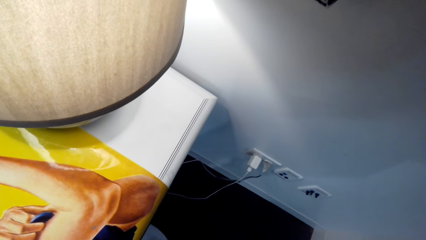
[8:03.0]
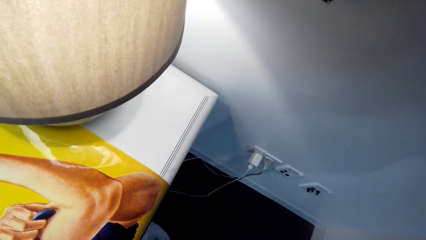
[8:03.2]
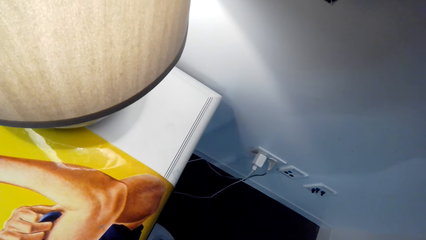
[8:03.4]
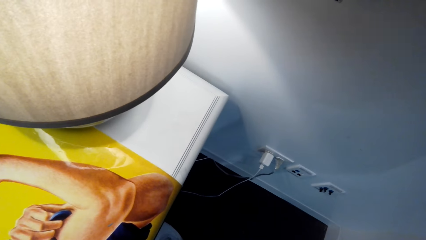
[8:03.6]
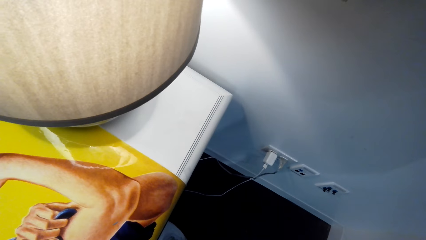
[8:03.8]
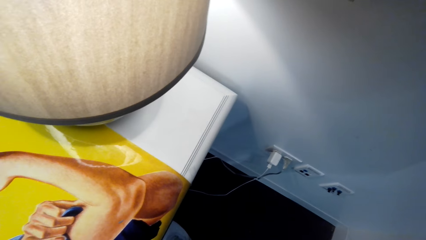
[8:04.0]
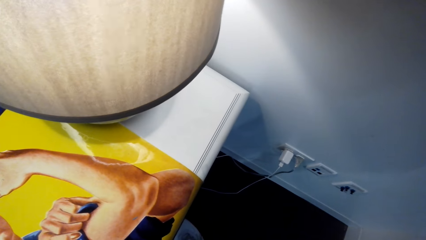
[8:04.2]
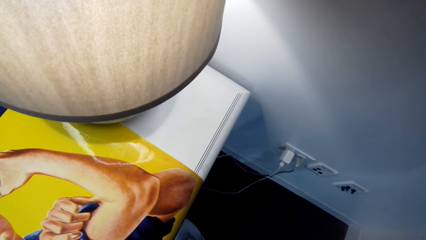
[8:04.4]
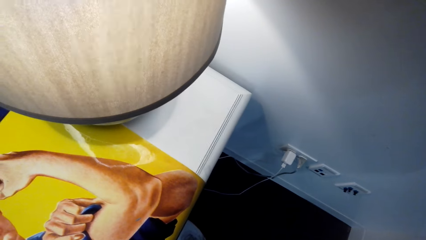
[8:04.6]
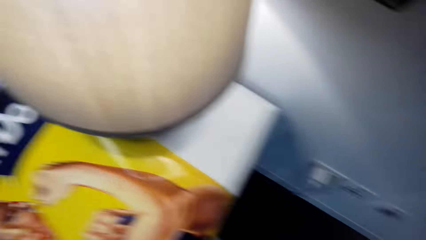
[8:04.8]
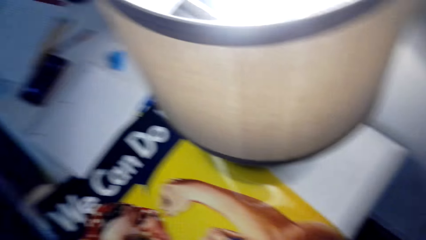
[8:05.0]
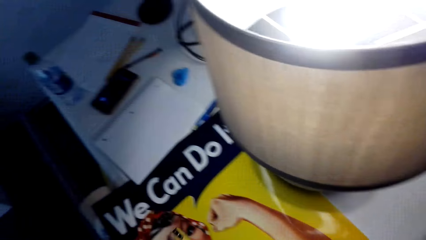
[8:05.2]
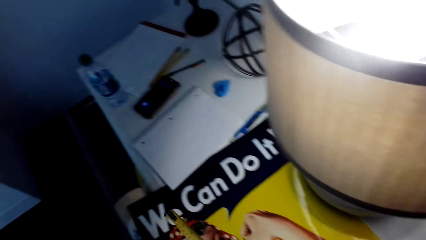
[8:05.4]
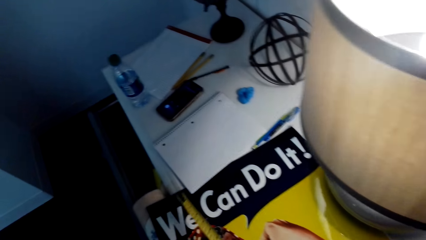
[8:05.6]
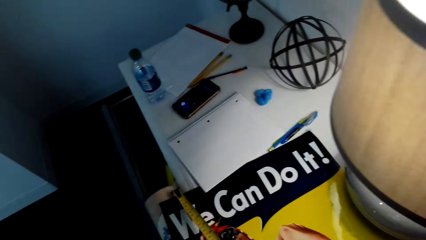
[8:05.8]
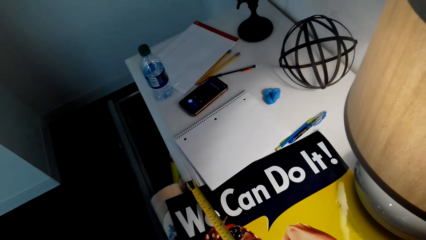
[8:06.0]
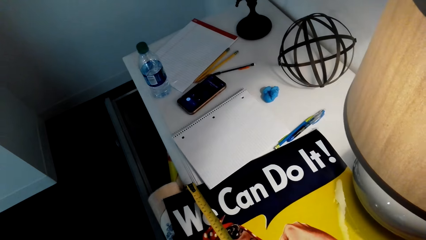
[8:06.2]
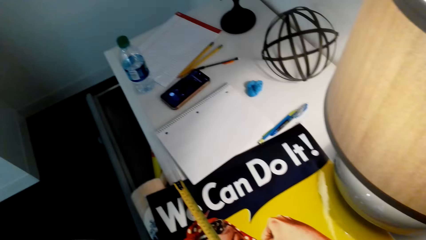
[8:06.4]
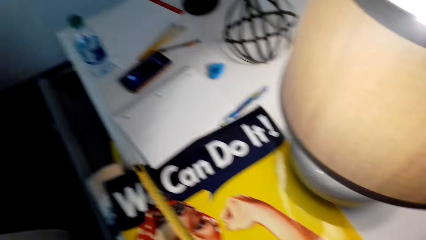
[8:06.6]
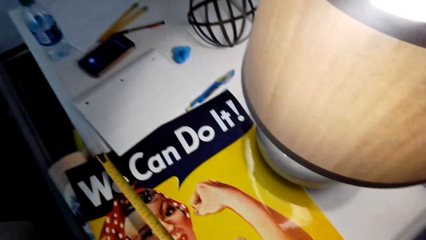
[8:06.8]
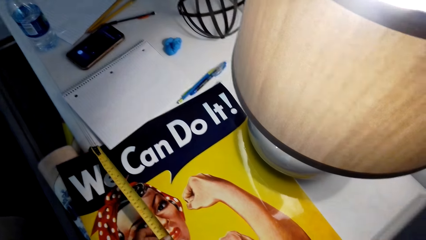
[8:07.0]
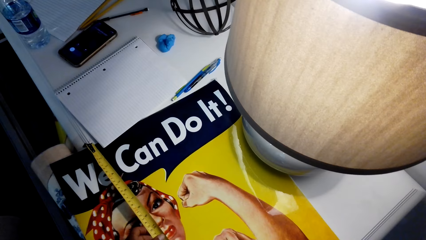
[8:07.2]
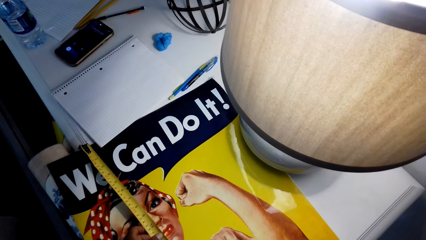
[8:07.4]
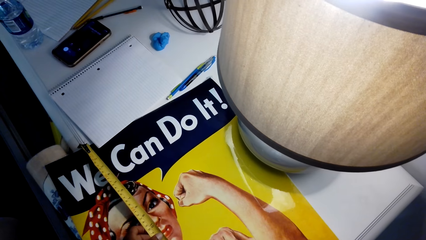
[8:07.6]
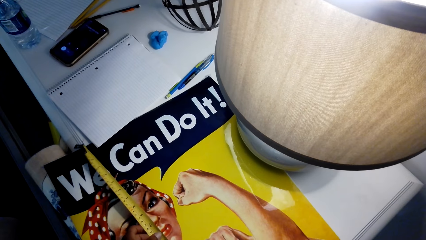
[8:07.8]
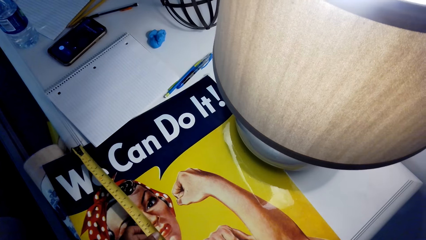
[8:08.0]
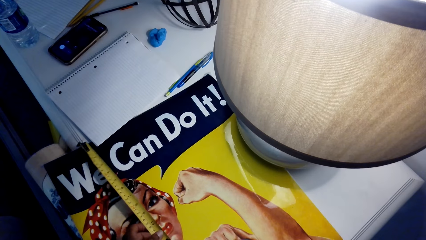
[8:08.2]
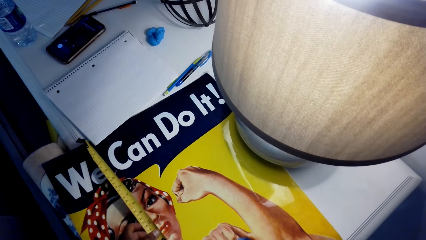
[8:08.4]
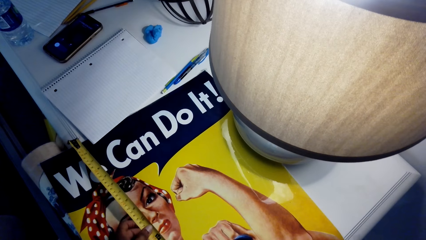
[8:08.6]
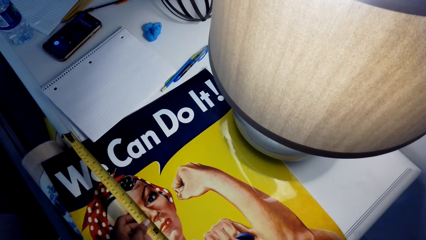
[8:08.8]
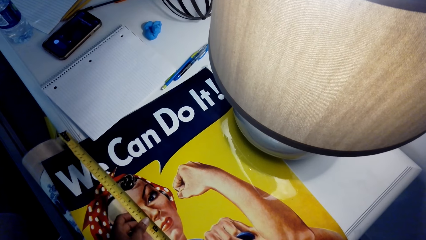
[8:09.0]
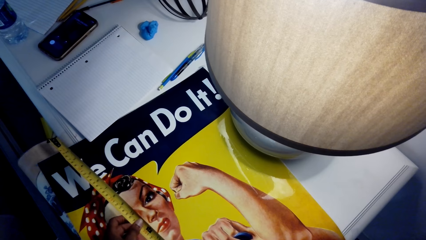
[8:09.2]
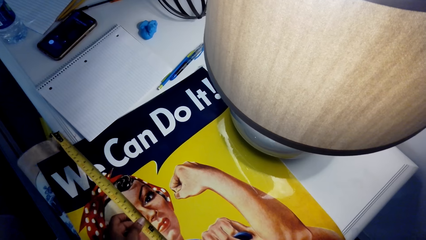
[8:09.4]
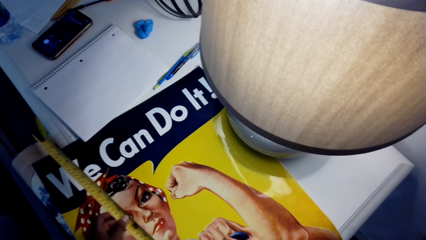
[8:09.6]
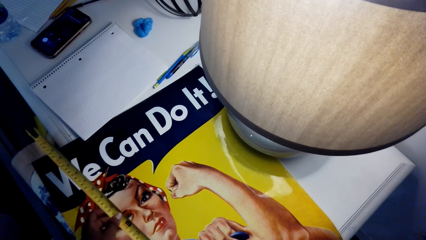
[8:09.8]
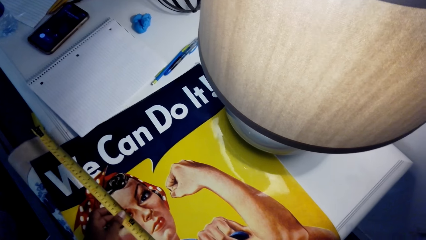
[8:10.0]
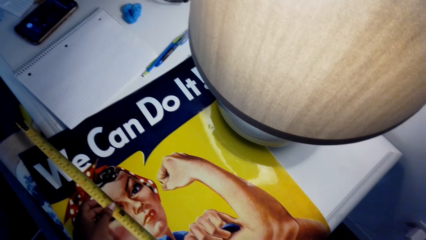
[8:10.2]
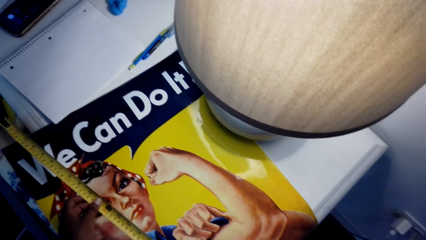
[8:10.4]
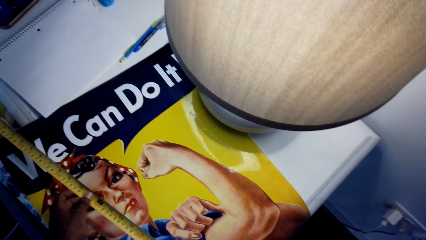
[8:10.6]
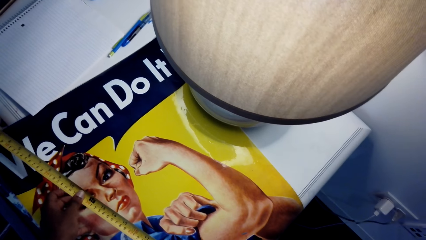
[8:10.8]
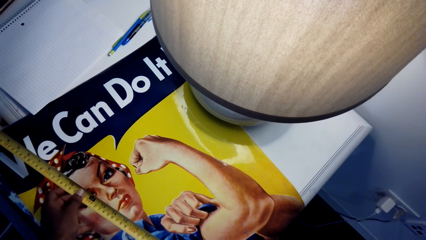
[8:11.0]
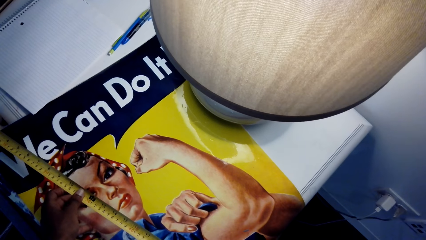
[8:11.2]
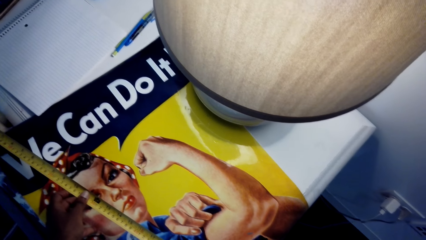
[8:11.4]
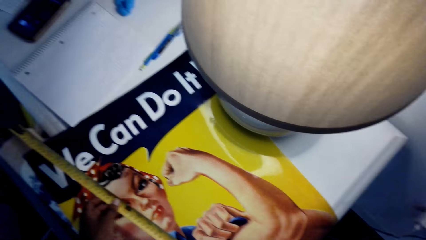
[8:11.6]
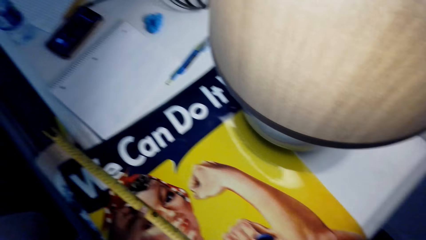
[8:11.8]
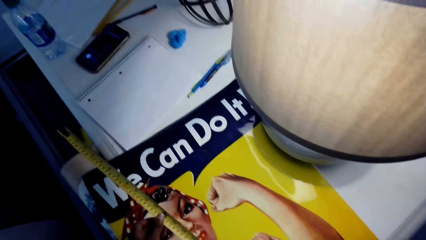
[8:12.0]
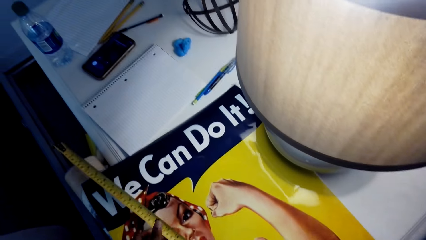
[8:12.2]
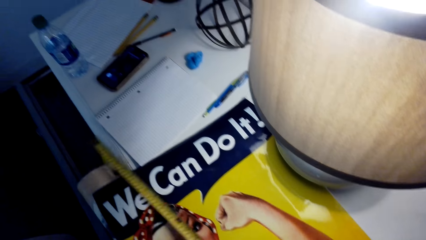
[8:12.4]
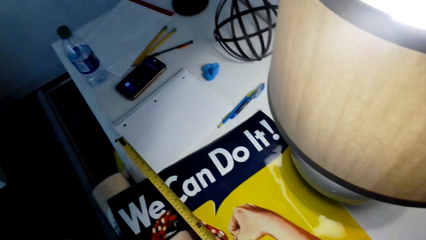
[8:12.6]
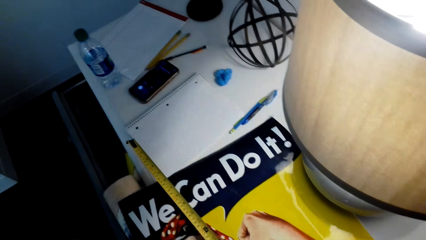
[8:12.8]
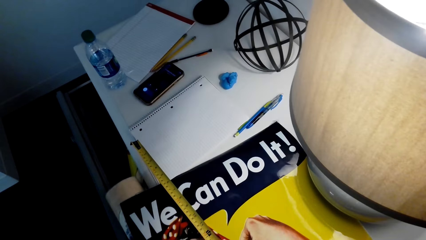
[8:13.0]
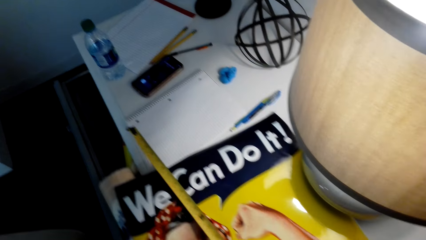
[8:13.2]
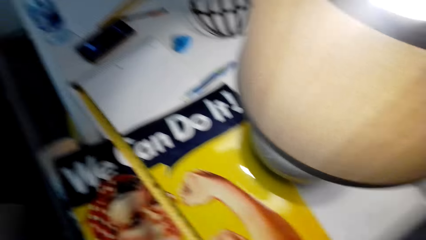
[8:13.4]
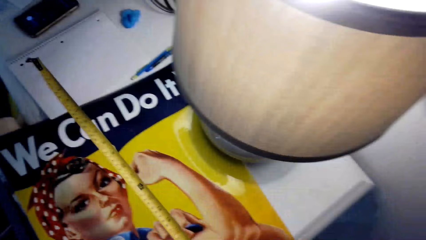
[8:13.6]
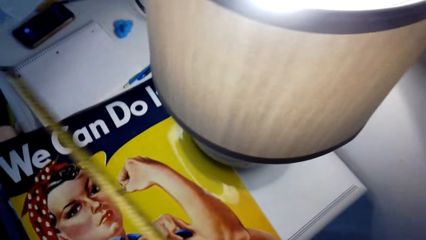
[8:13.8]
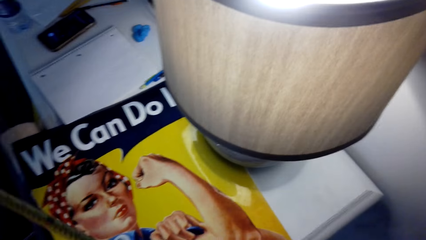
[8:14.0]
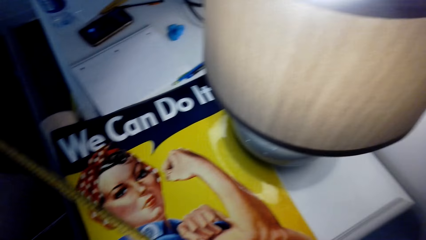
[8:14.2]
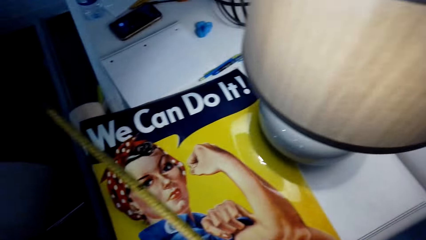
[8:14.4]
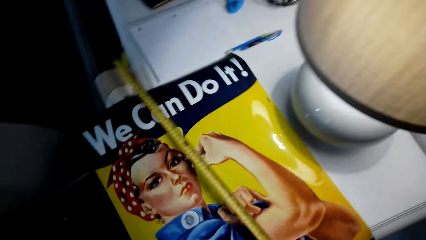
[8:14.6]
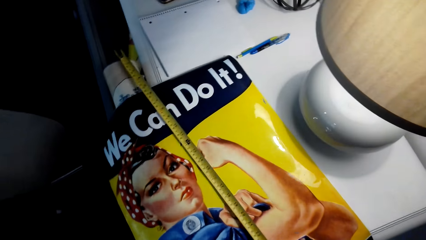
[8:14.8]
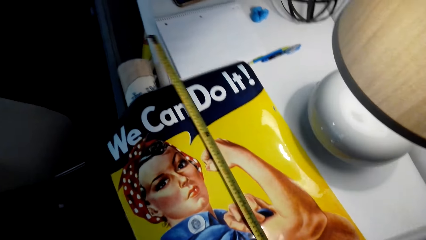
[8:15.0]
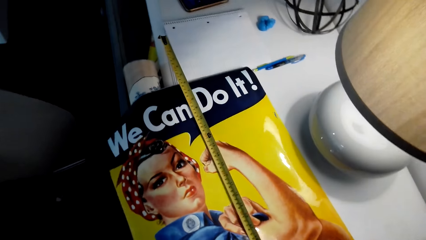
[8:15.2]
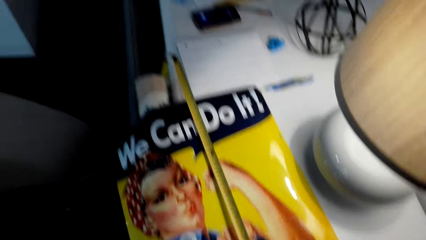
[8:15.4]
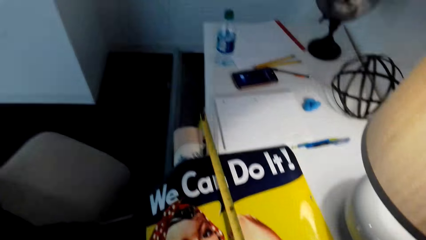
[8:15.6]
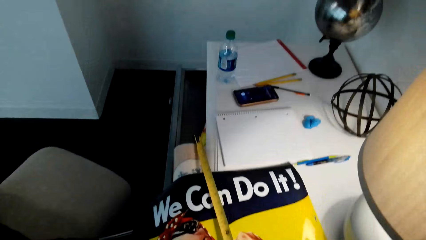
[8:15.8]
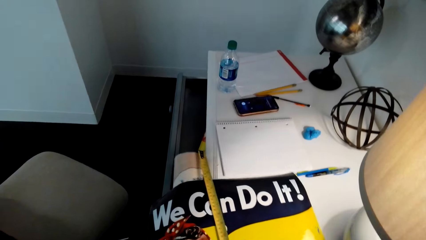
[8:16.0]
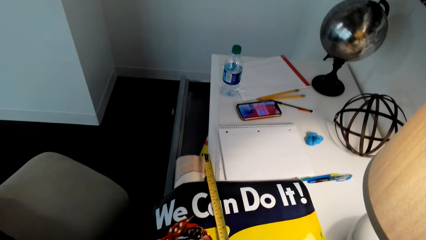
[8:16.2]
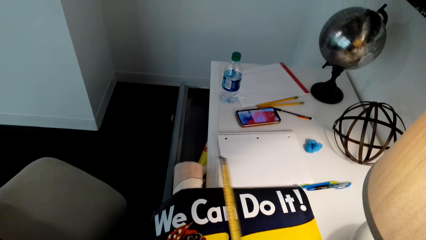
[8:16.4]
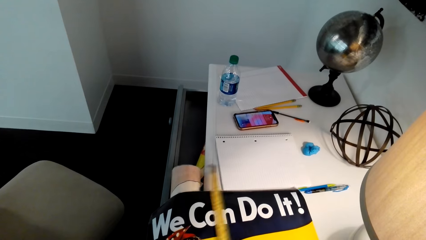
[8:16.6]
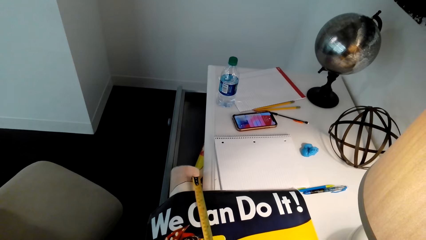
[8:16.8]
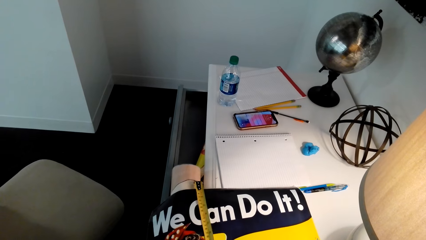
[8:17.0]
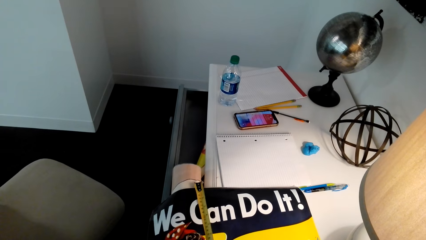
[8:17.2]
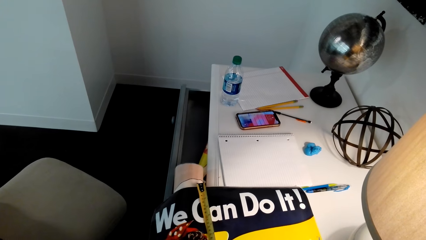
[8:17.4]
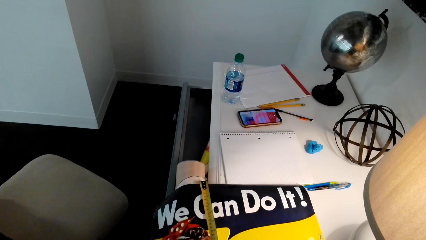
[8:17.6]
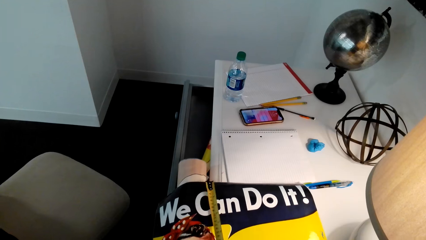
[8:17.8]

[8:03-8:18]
The camera wearer moves the wall art. They measure the wall art.
